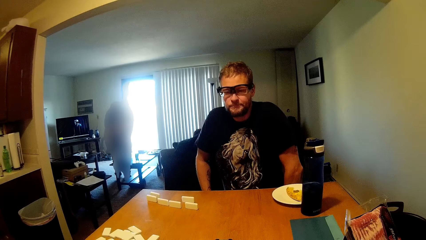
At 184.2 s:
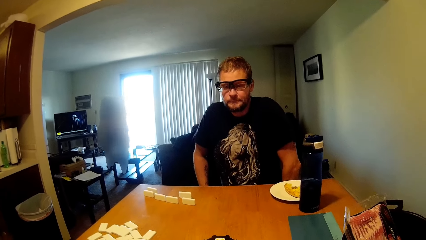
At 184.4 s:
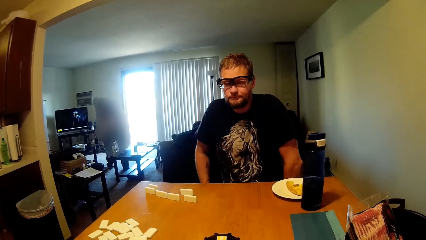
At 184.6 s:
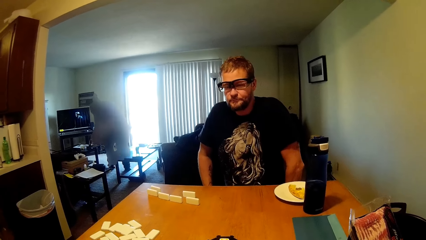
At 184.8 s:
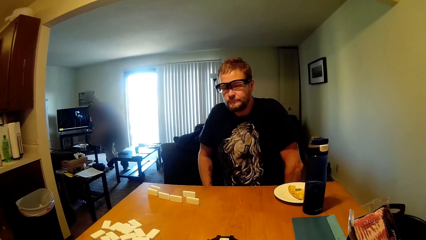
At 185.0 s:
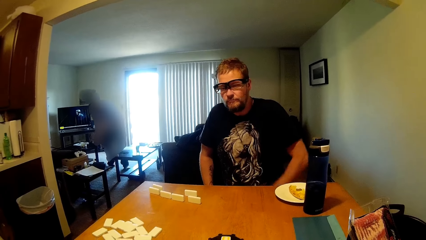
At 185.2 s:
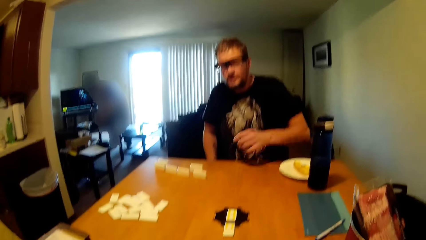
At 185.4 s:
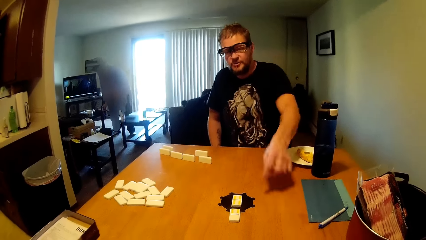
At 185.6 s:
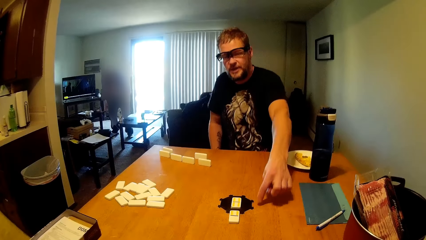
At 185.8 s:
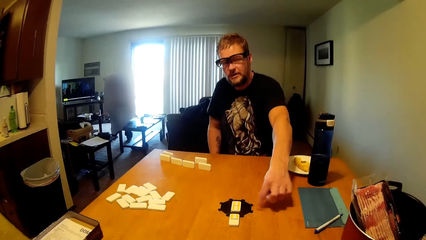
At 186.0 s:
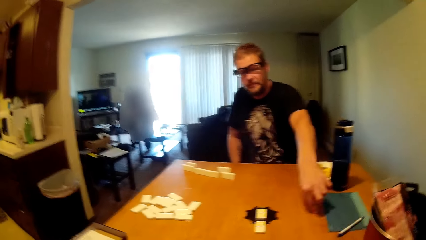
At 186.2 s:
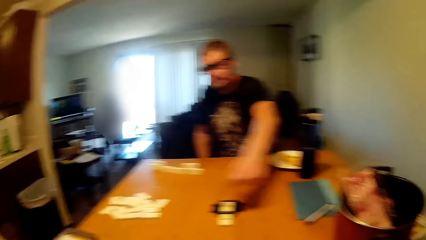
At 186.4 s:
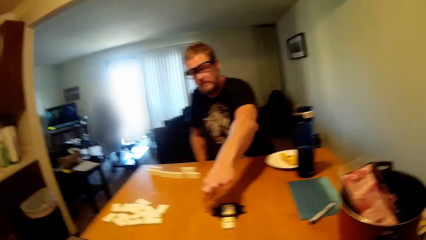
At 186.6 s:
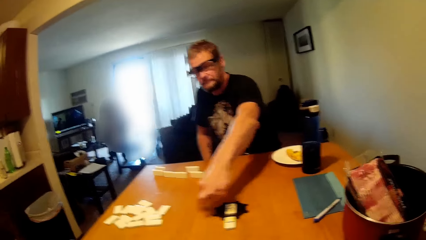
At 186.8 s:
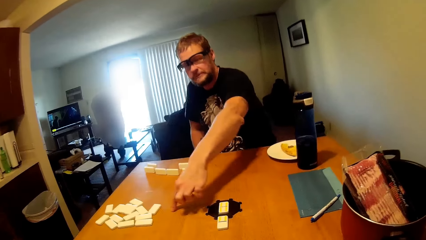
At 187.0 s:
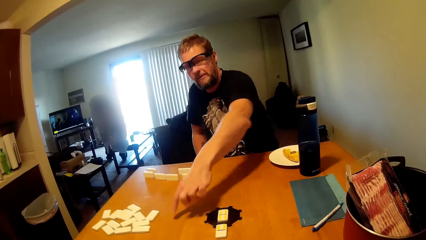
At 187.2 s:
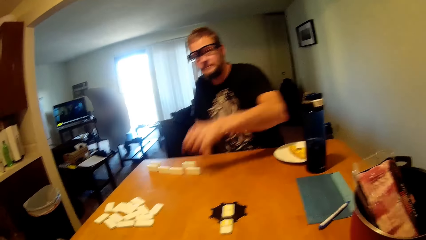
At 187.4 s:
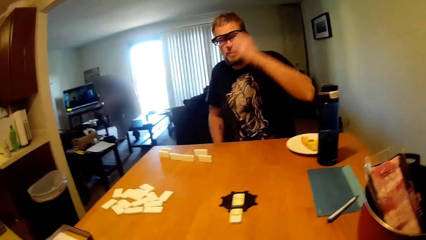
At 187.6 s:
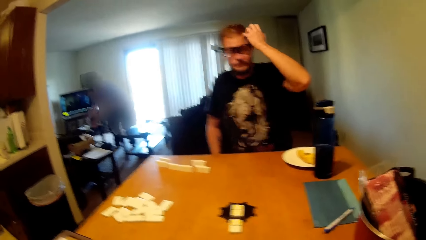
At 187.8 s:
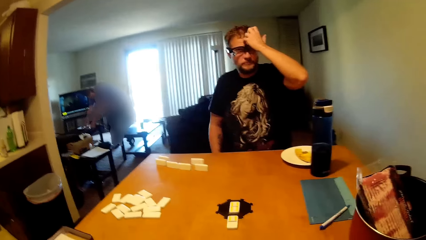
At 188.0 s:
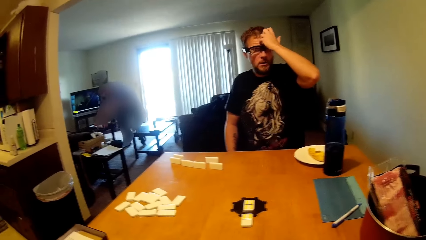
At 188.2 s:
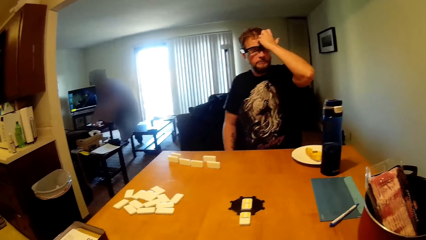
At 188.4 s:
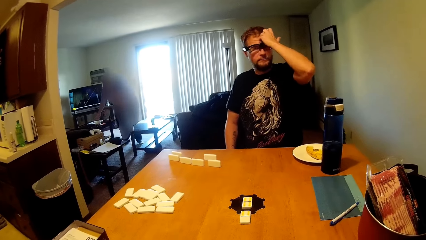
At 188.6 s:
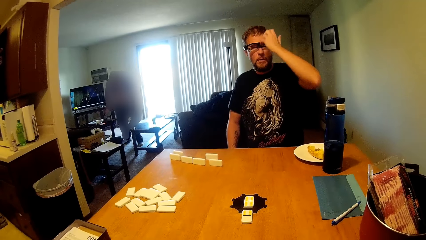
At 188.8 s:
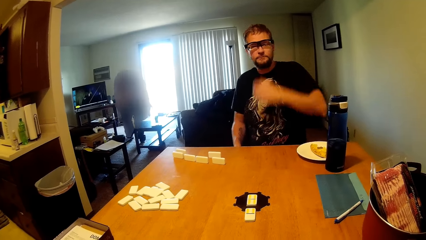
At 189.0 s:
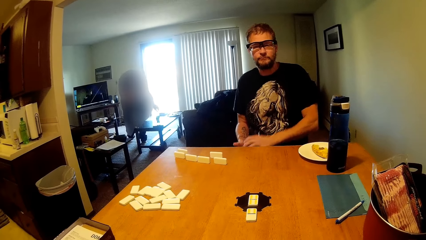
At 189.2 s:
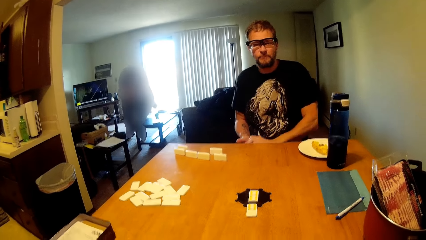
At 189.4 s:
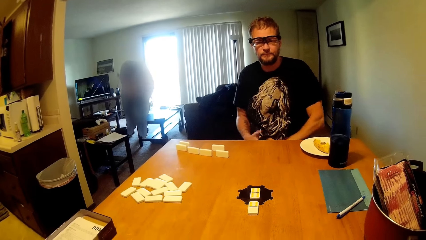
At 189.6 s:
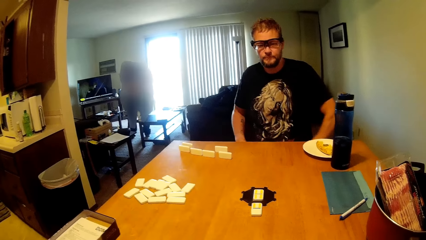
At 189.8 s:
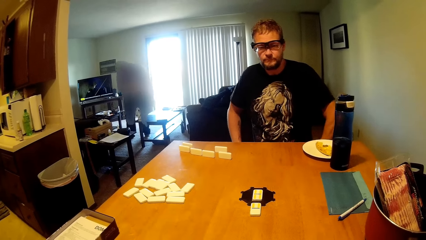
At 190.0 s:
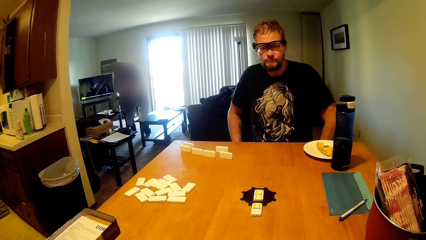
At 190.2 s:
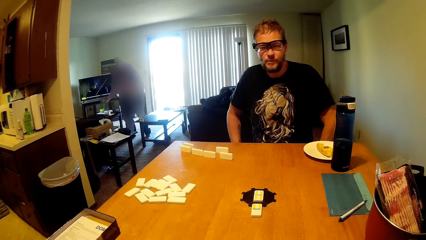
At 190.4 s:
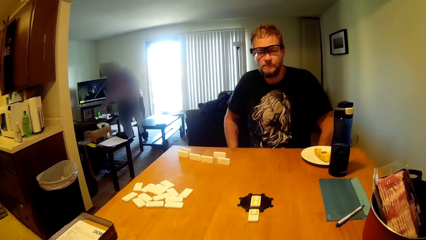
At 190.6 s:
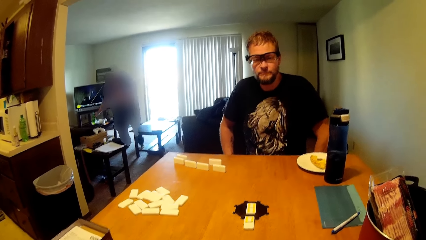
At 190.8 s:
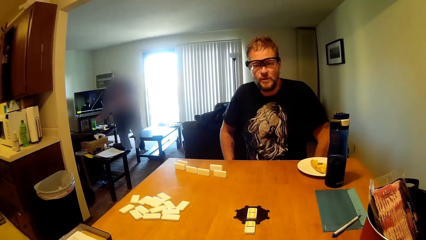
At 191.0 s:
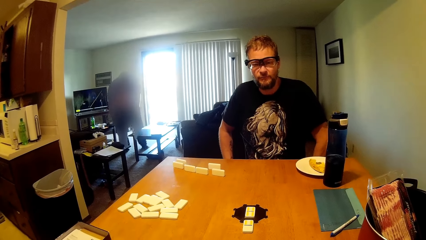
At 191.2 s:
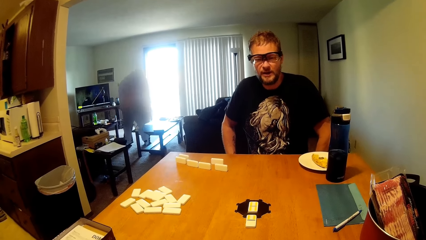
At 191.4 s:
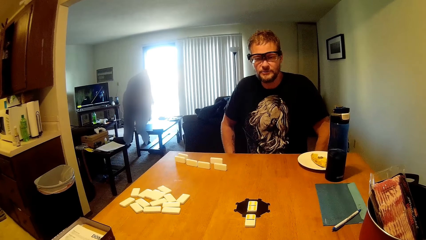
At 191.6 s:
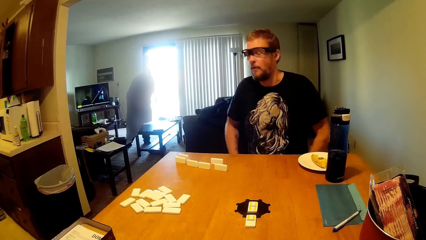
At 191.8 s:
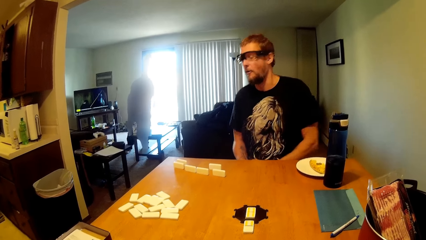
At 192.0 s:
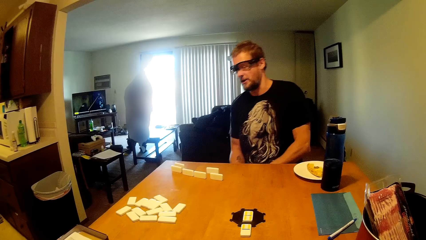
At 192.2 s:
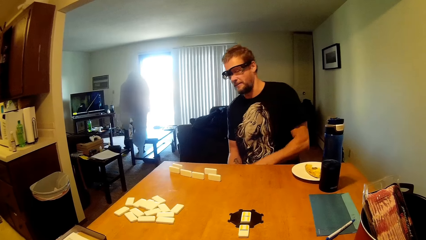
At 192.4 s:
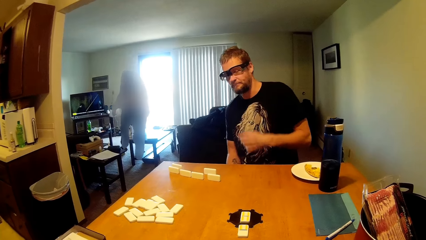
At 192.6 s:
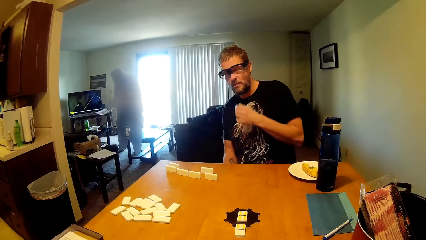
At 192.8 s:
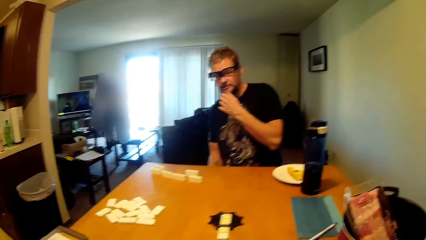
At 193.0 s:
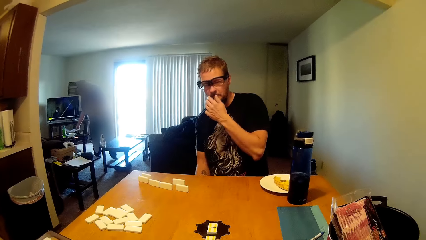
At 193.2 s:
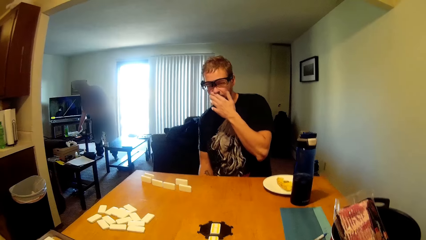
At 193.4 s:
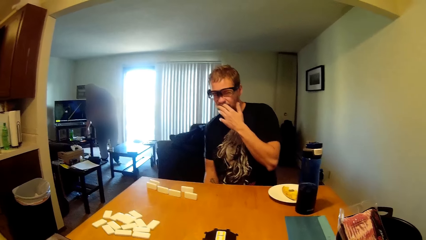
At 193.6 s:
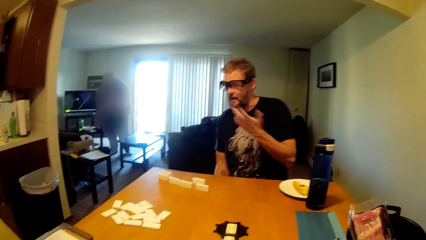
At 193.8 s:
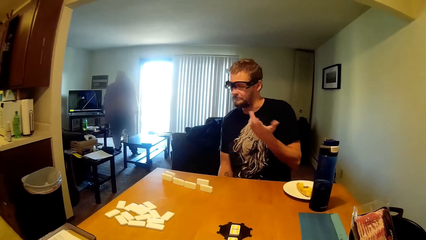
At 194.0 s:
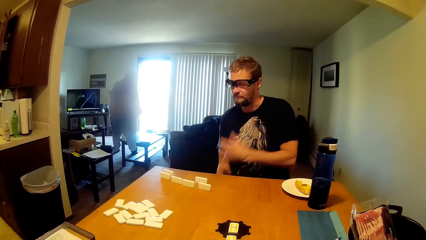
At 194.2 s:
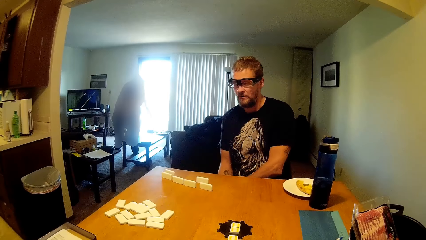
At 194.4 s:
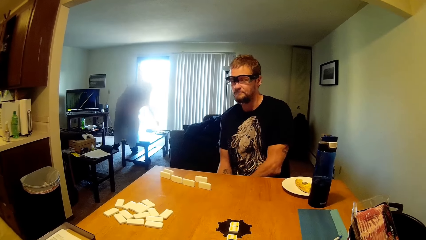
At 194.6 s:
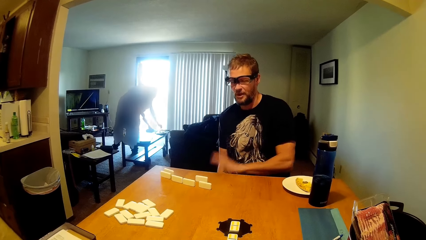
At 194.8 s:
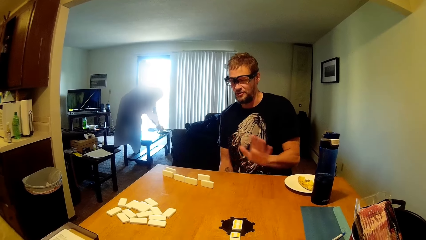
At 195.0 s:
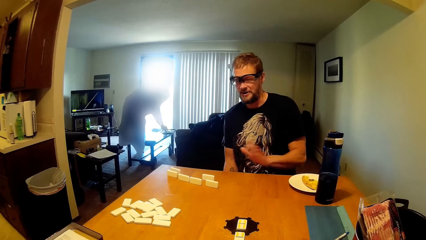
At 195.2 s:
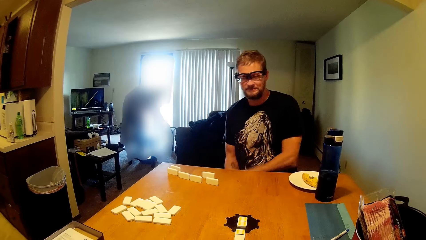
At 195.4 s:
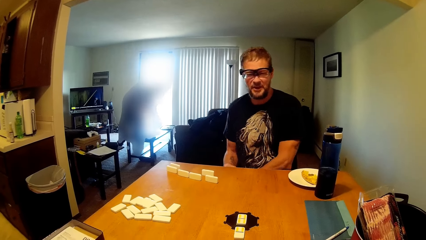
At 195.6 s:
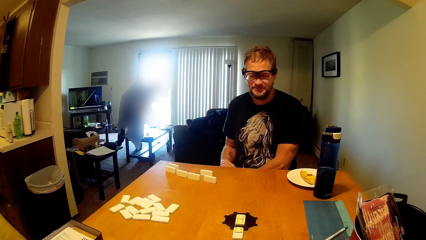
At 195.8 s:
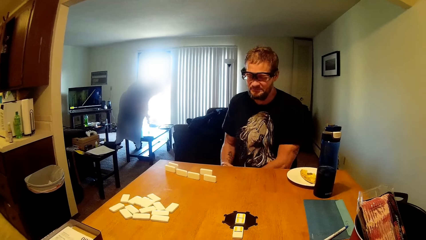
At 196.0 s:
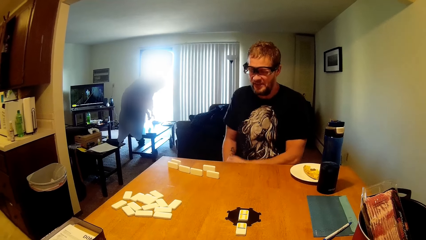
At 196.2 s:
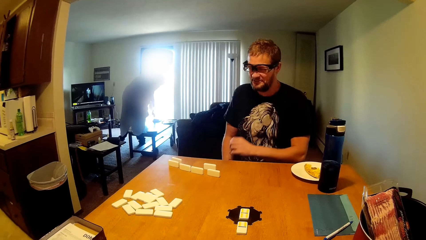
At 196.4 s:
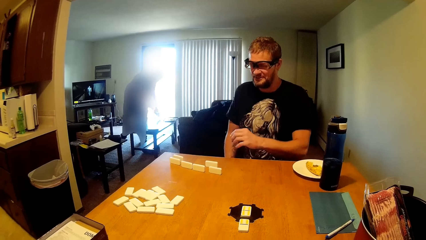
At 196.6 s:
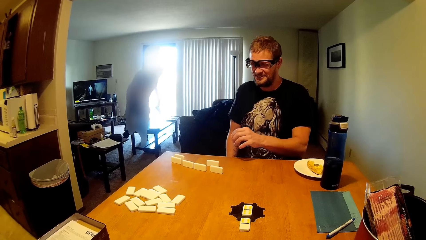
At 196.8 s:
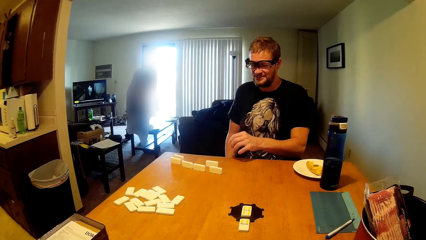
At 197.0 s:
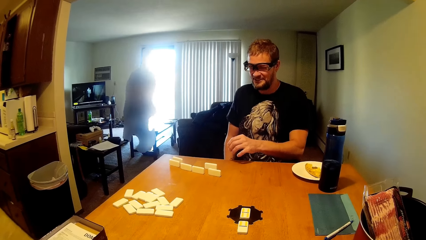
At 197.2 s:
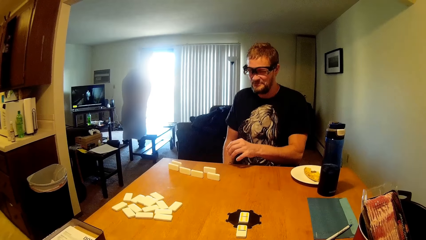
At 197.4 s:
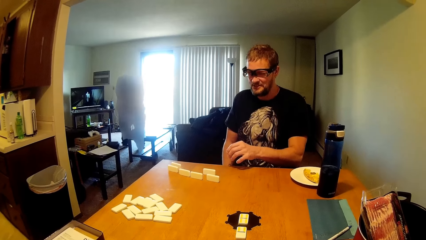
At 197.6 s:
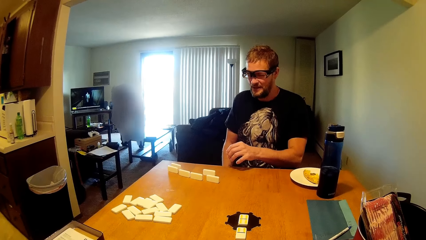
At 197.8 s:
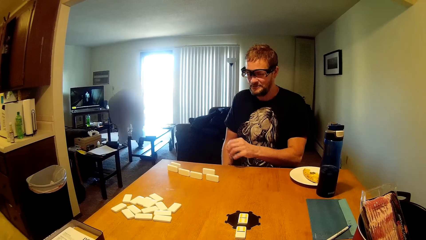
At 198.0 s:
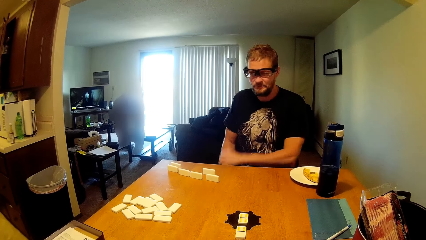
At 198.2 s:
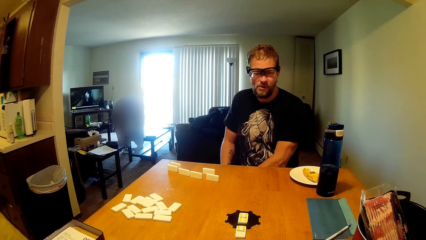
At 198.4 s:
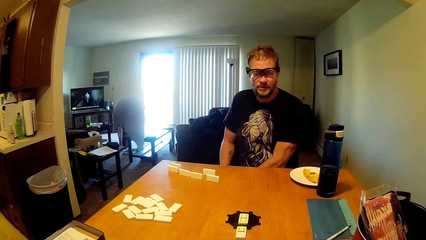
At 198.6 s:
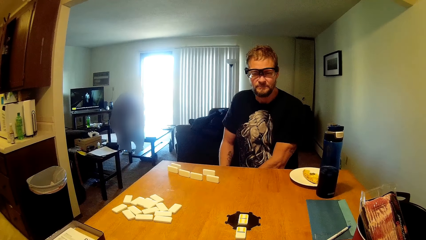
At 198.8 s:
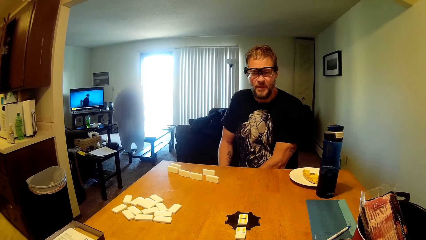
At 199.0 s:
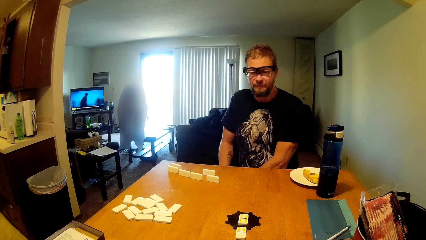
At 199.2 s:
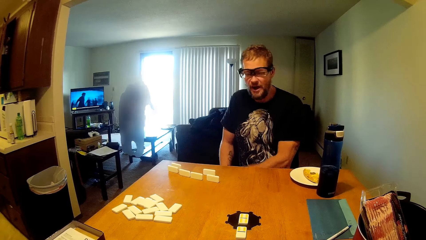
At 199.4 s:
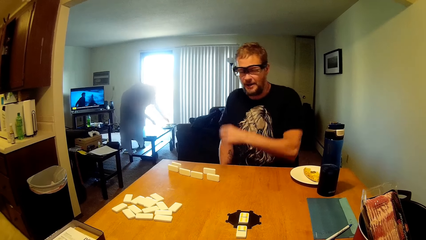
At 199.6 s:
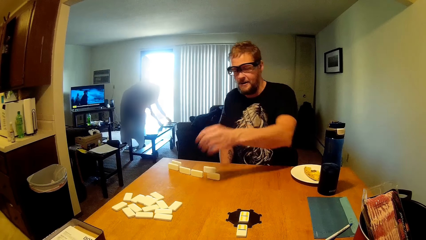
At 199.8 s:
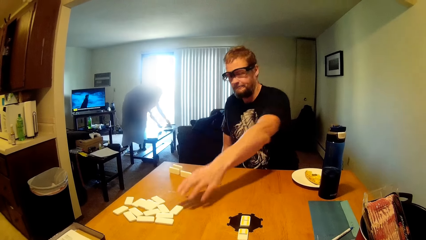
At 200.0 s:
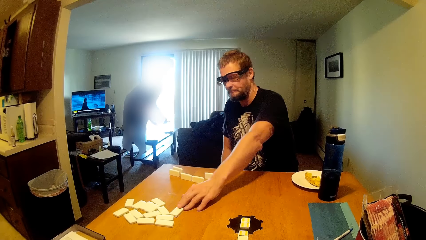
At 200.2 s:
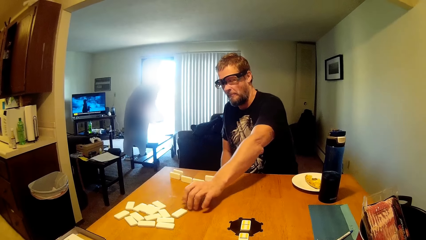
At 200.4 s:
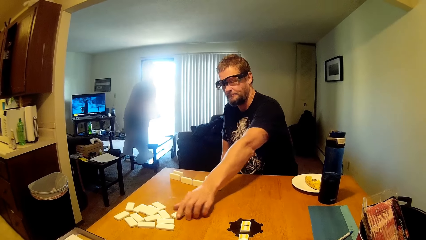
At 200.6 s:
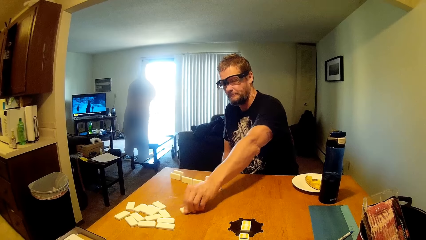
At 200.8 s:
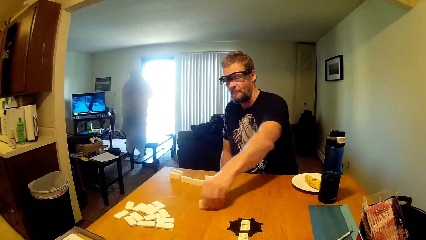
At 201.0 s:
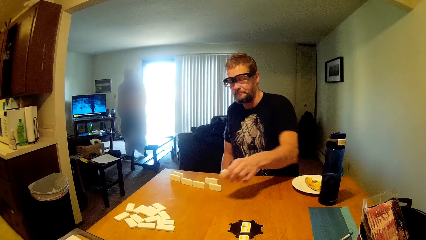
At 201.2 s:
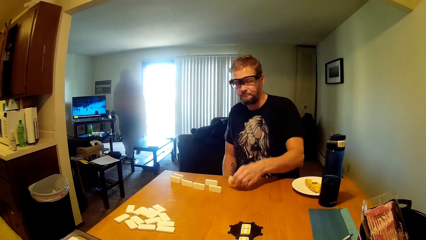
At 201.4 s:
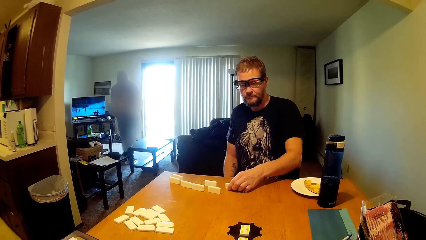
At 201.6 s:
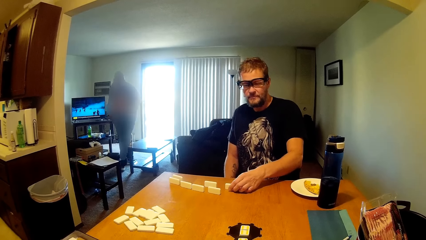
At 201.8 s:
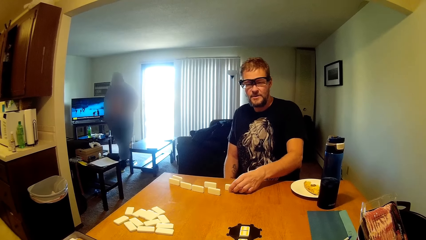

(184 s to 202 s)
A person points on the table. The person picks up a dominoes card. Another person grabs a scrabble tile.
